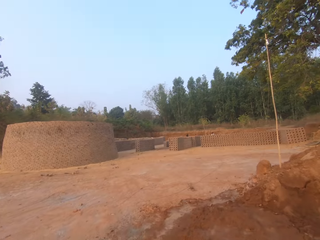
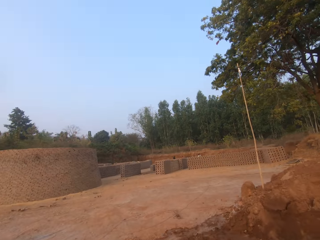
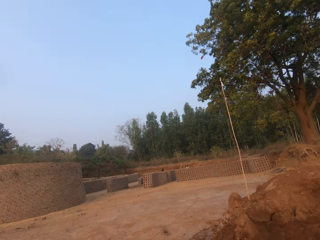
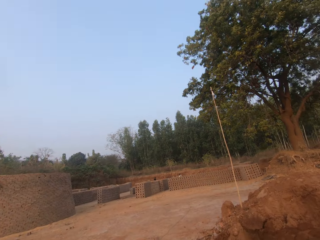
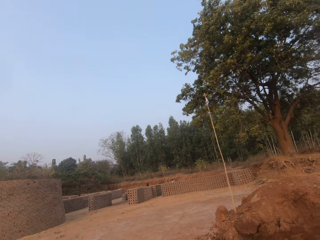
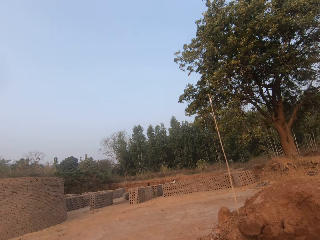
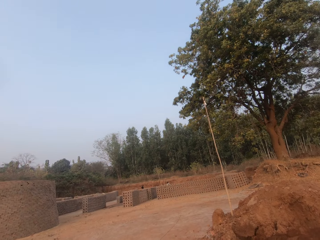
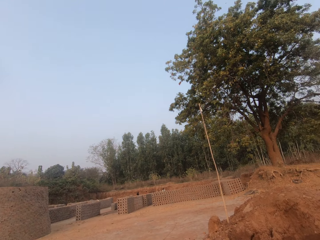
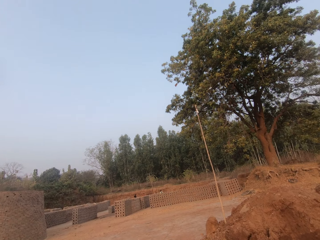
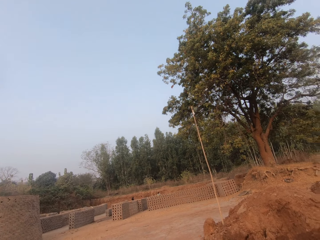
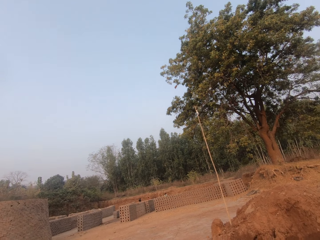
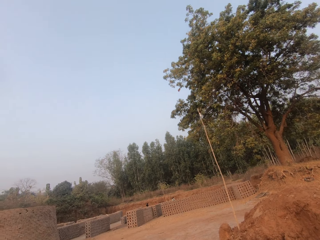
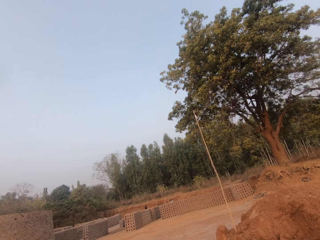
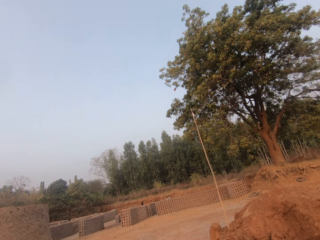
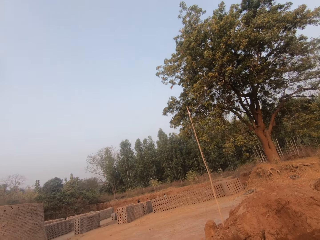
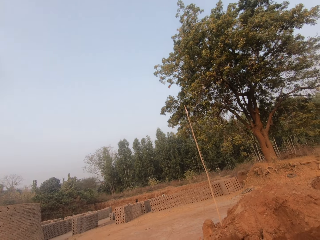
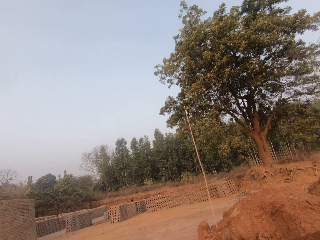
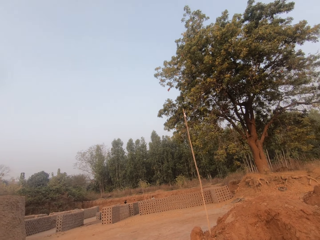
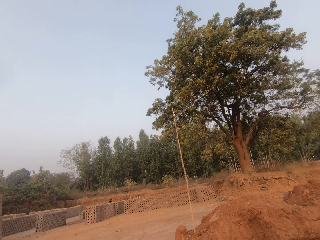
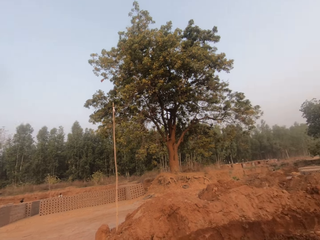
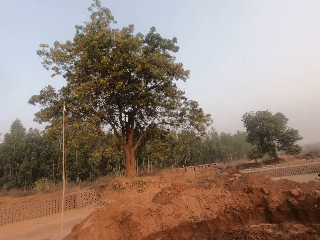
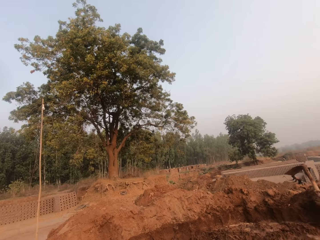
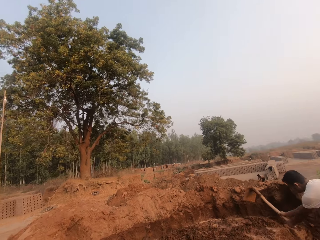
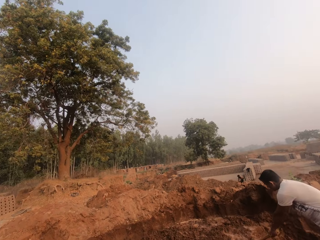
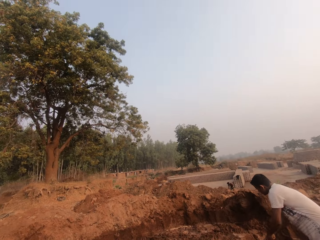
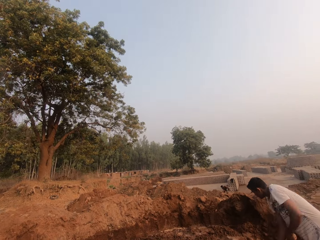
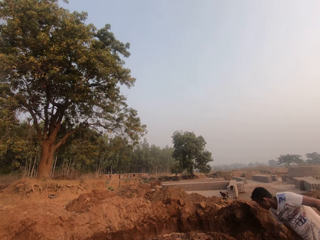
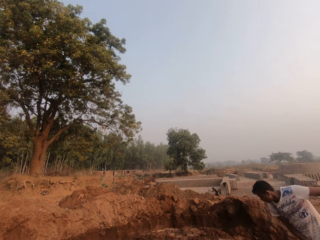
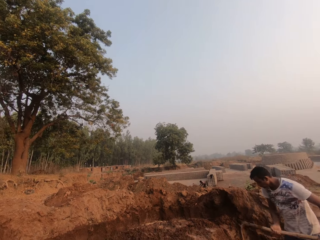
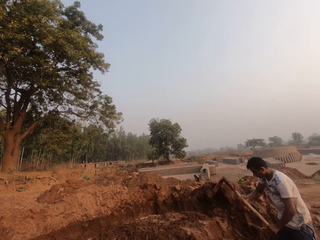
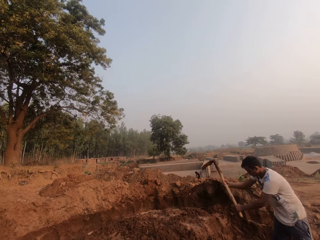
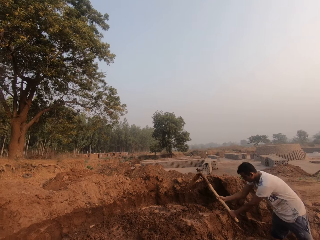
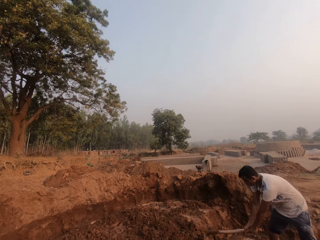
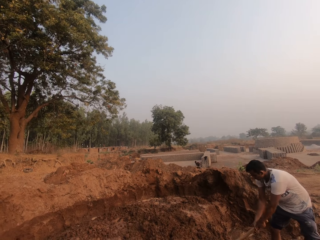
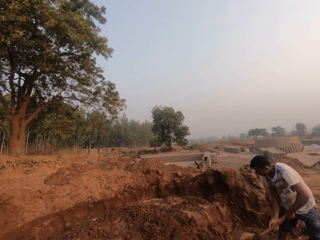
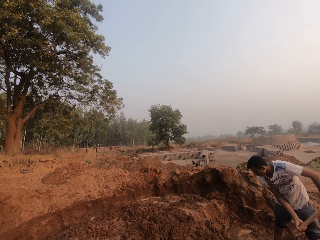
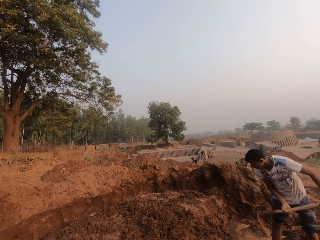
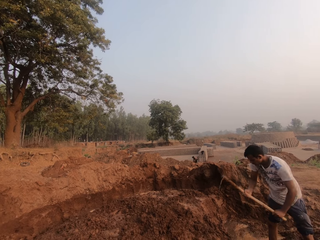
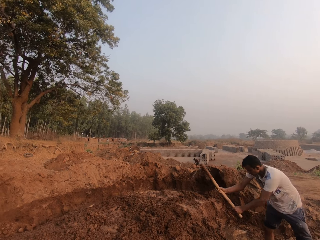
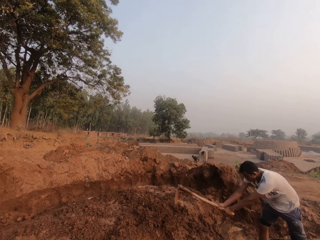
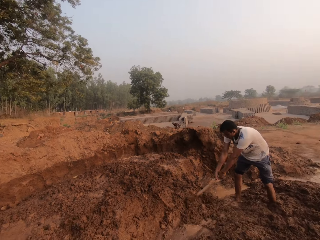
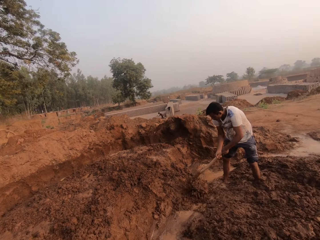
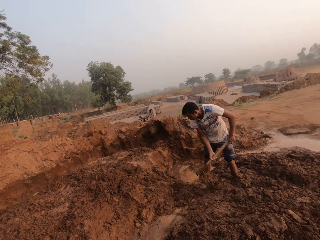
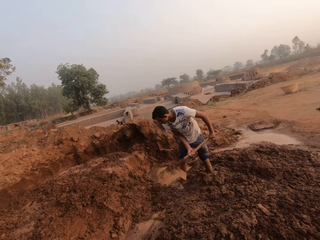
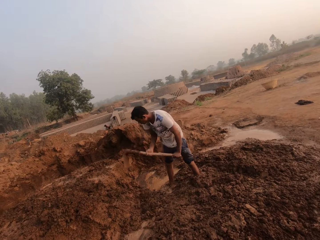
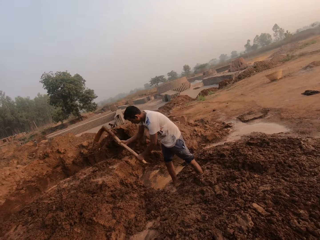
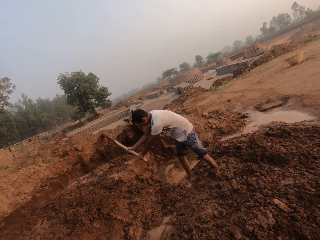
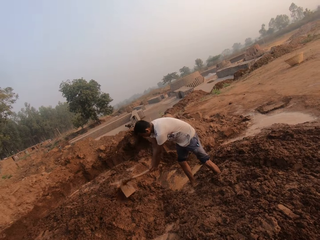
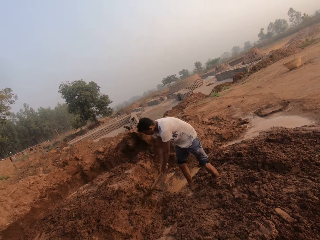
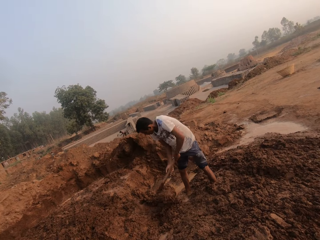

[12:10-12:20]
The man digs the ground with a hoe in both hands. The camera wearer interacts with the man.

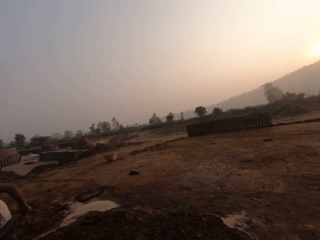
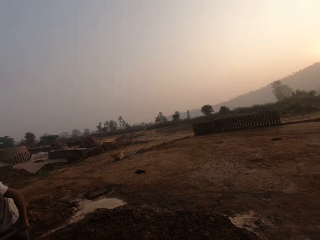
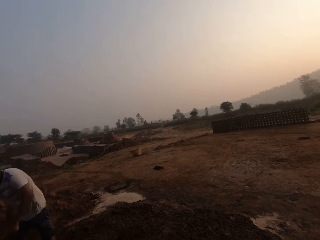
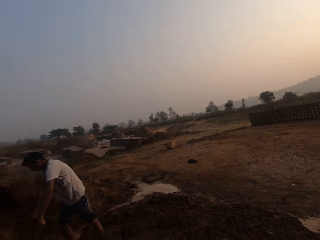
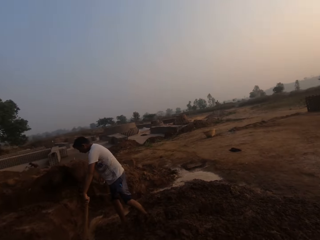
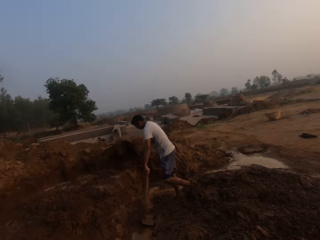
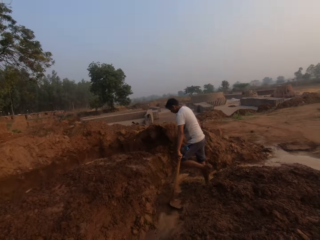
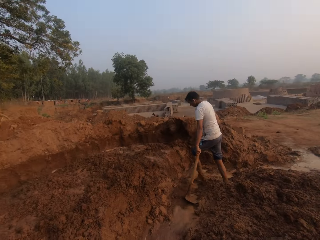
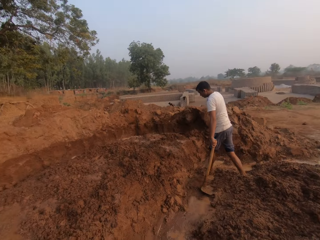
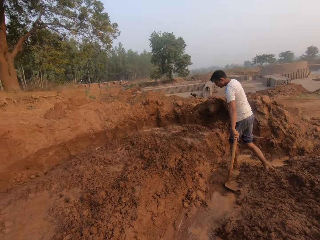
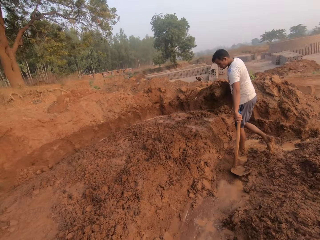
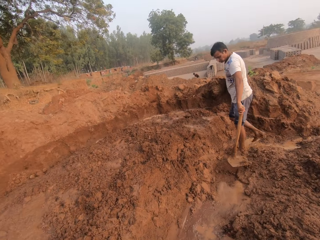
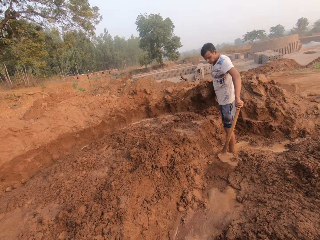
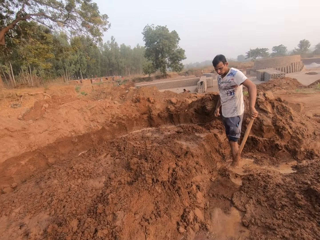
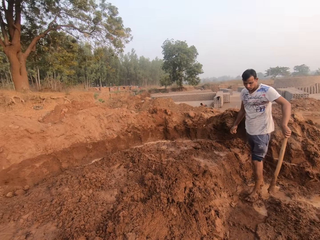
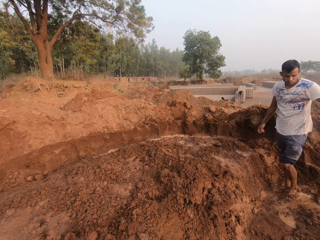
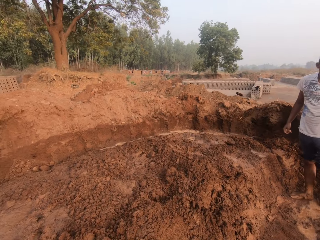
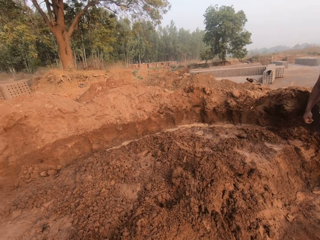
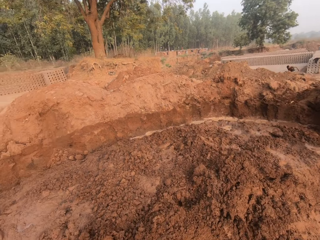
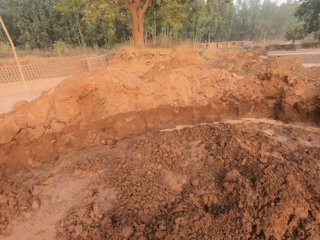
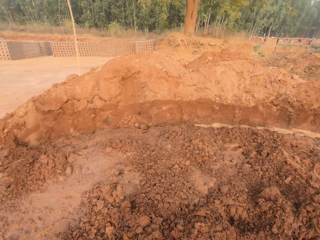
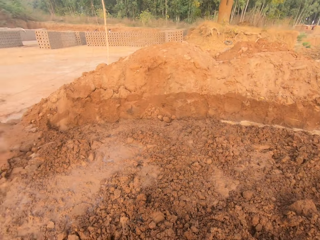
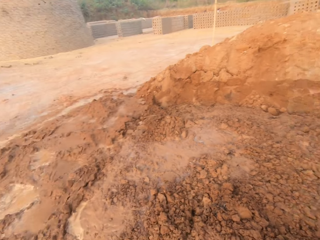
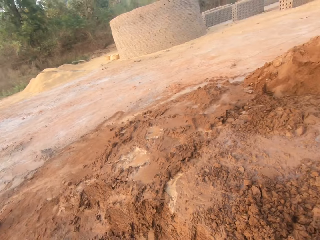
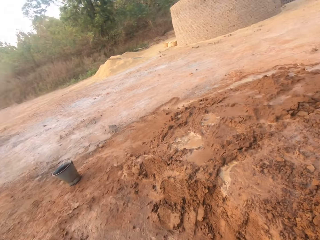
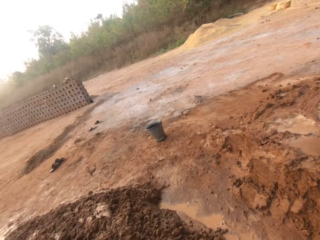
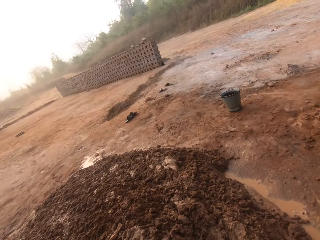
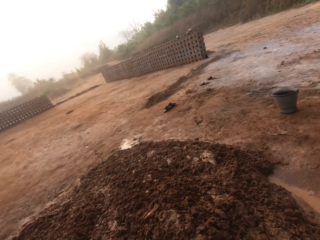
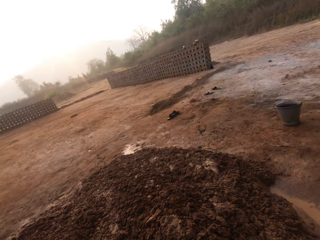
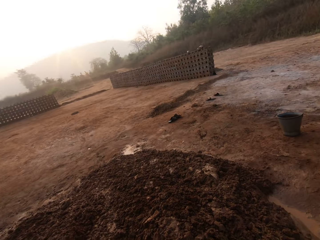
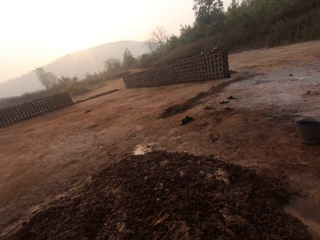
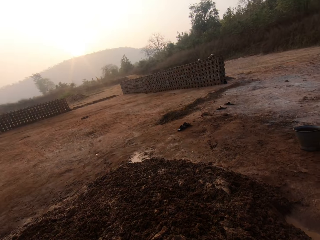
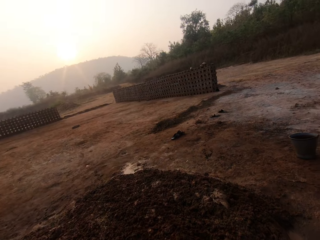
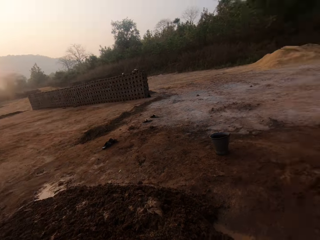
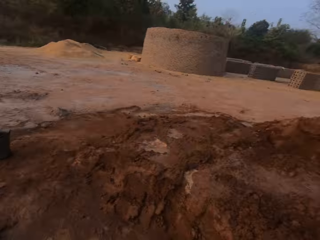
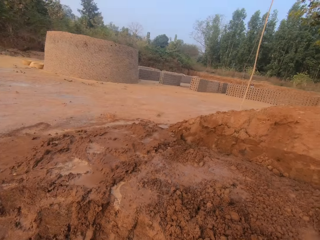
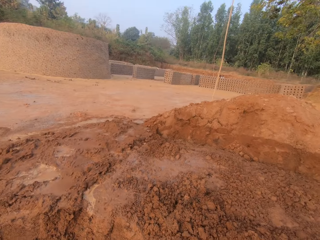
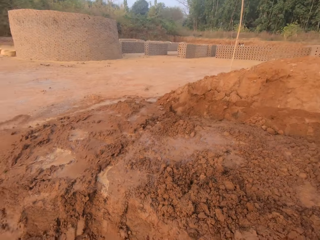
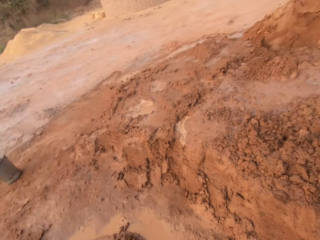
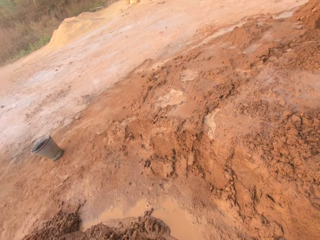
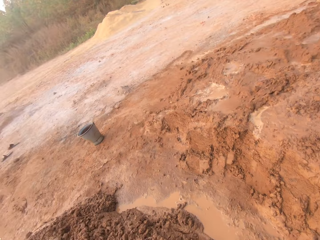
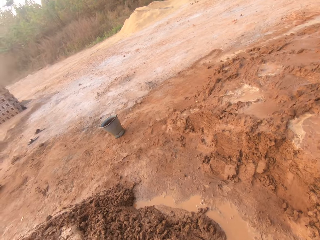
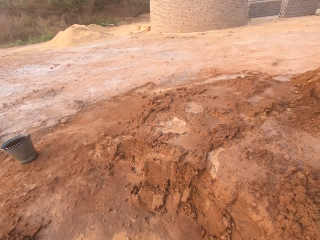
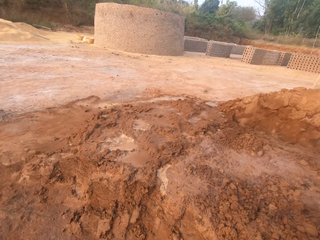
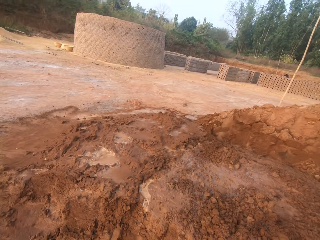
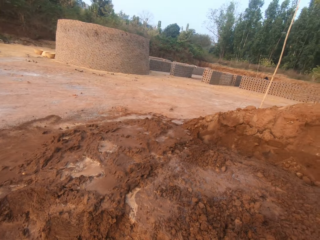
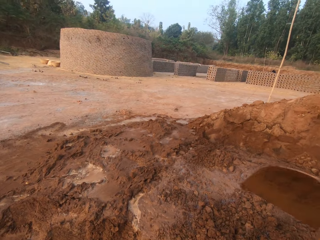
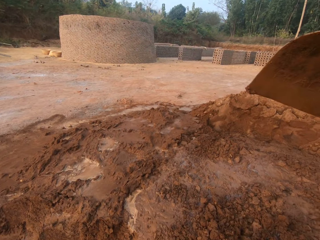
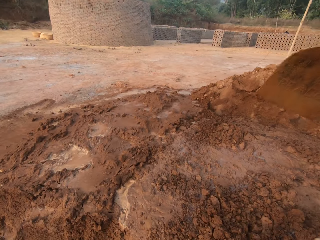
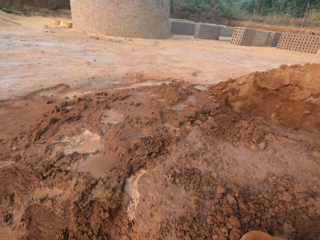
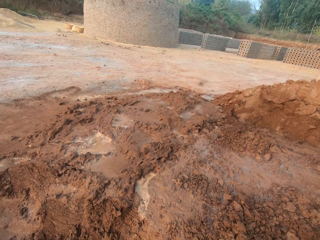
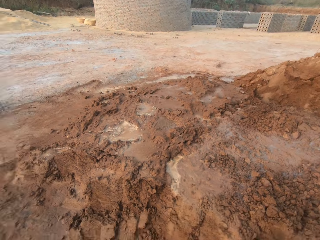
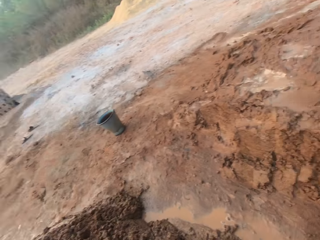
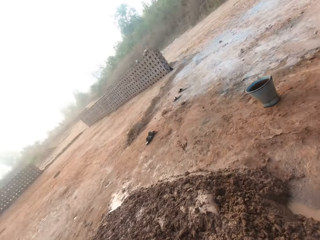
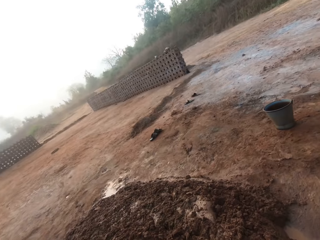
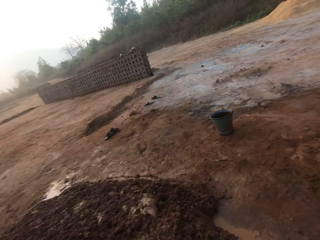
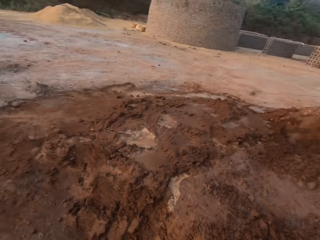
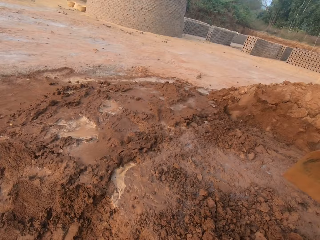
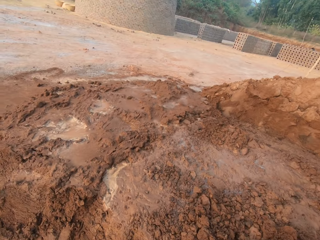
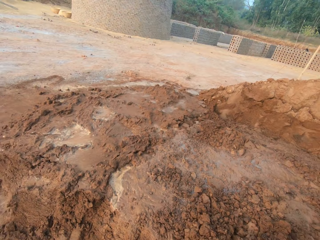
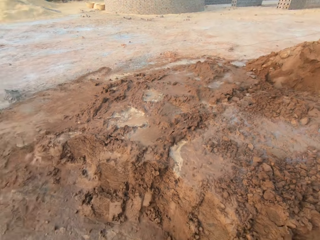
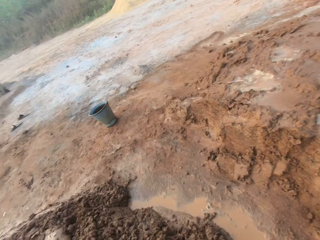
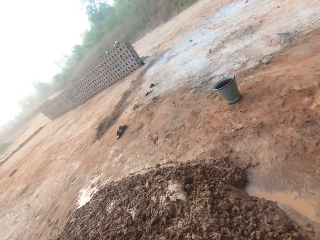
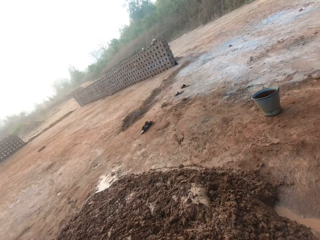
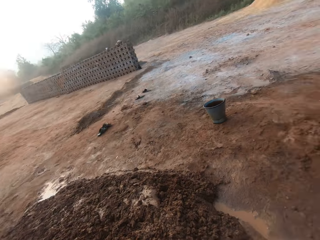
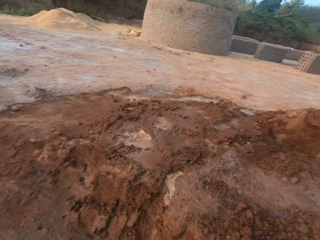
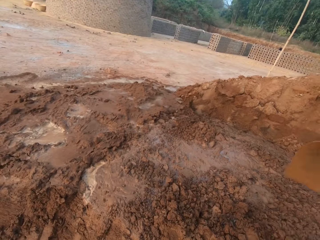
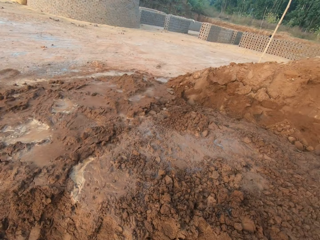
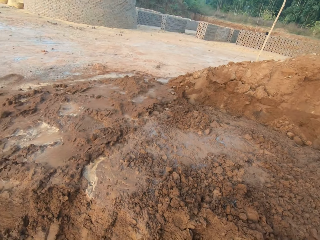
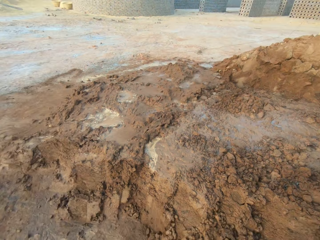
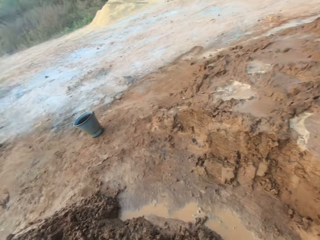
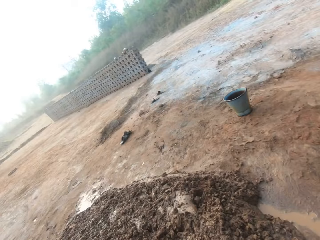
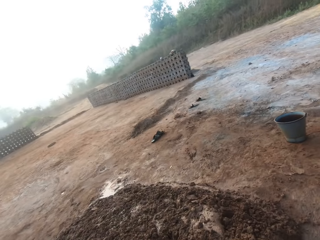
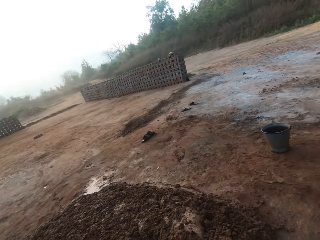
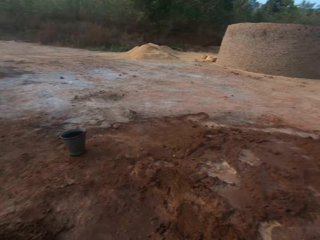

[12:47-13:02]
The man lifts the hoe from the ground with his left hand. The camera wearer digs the ground with the hoe in both hands.
